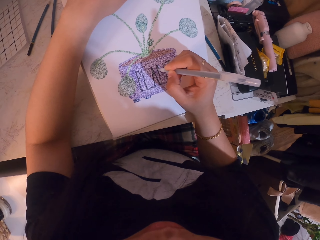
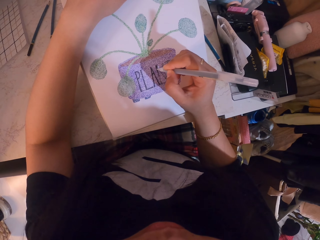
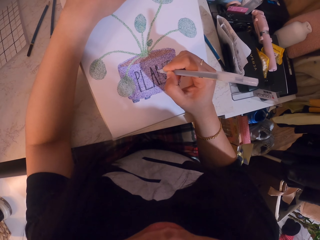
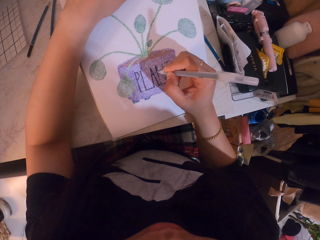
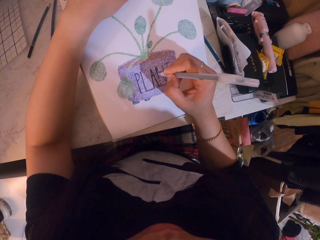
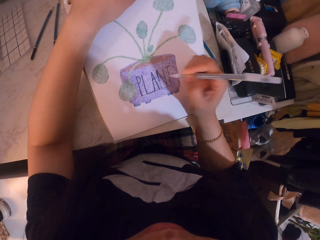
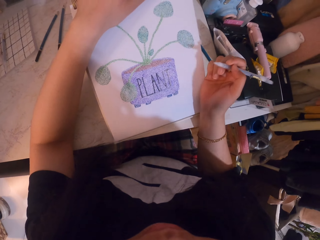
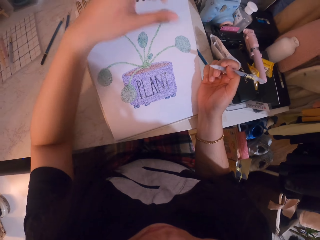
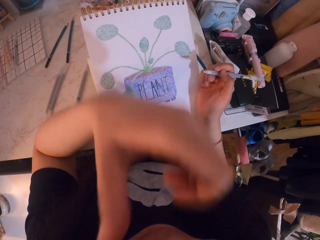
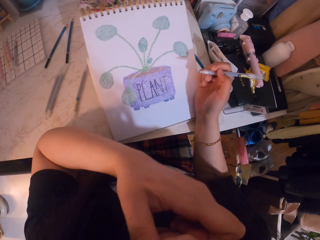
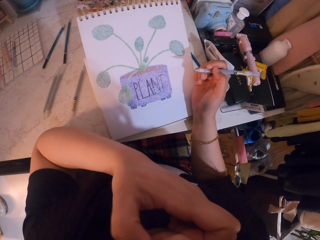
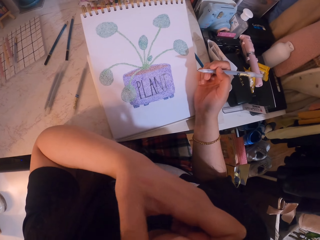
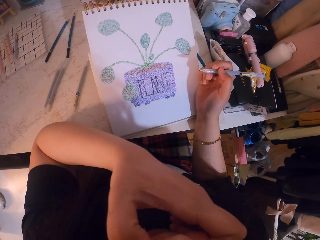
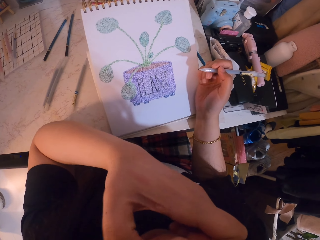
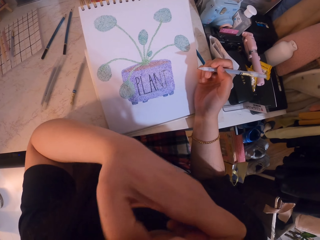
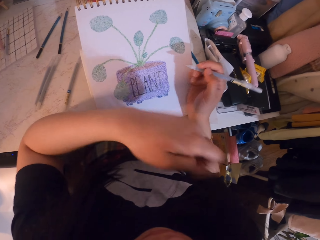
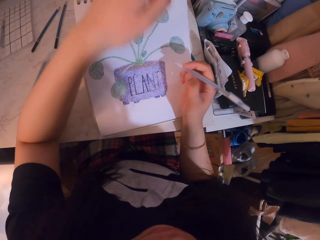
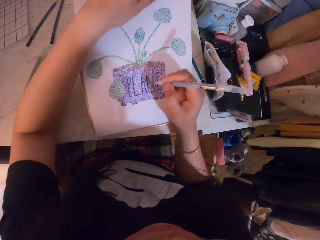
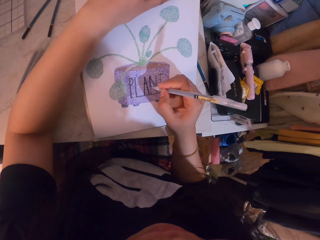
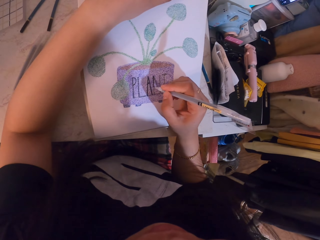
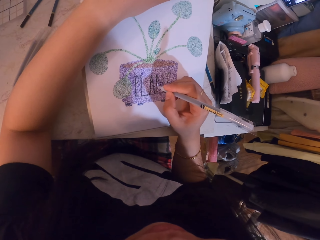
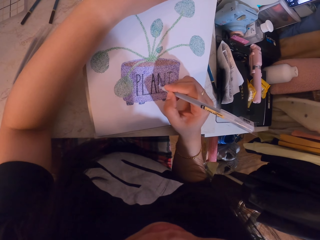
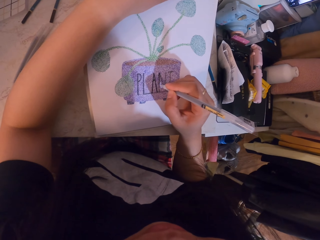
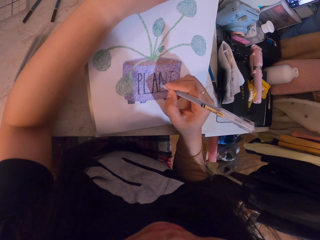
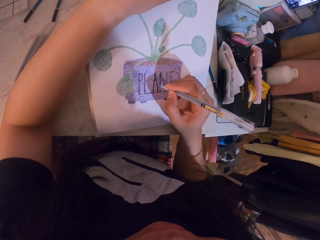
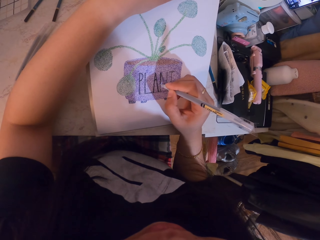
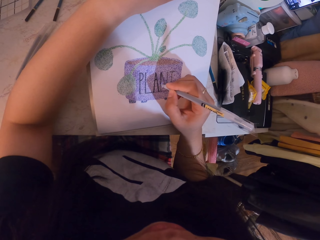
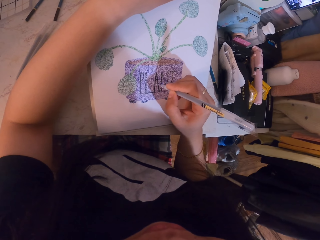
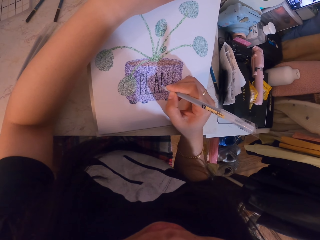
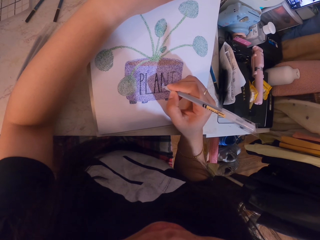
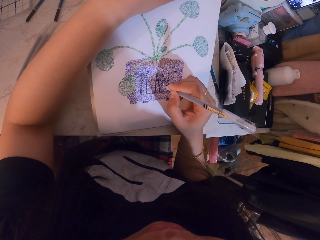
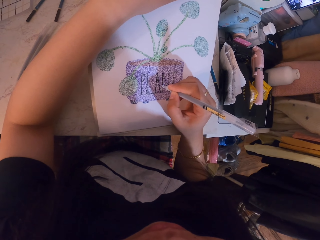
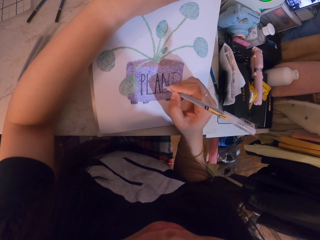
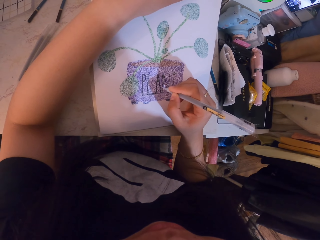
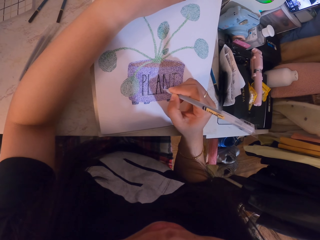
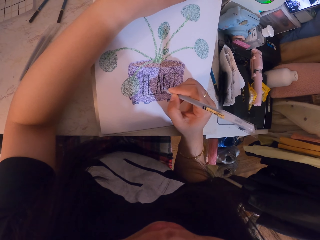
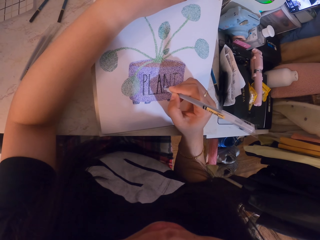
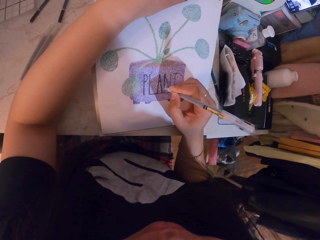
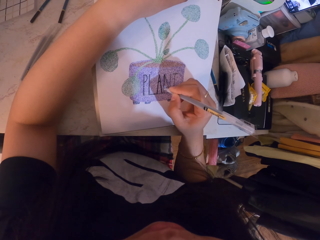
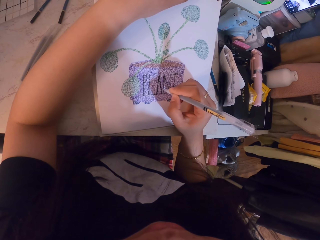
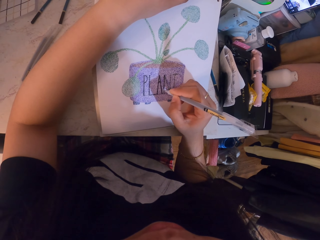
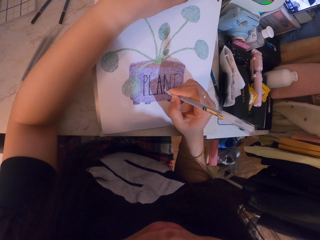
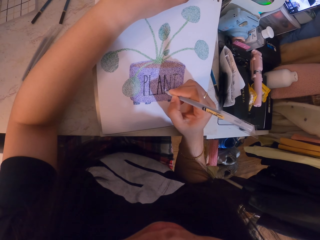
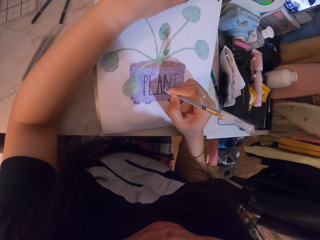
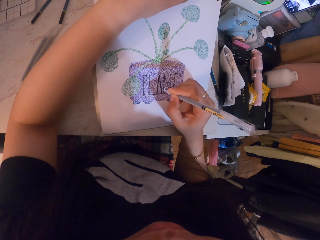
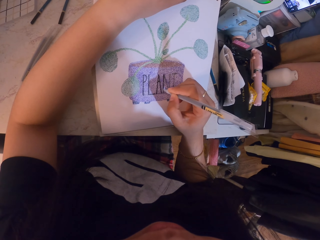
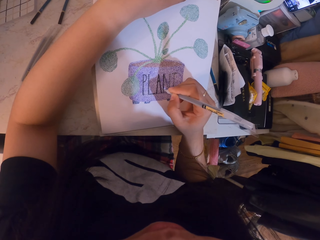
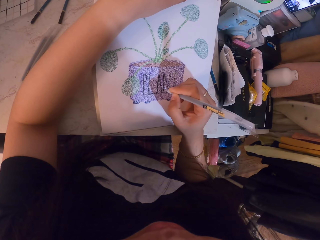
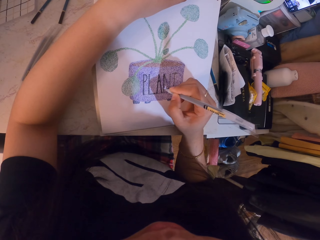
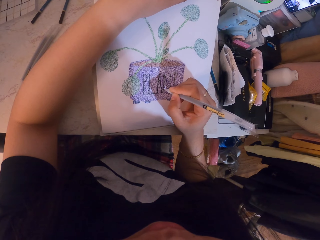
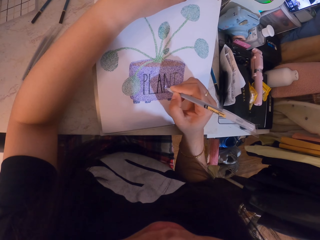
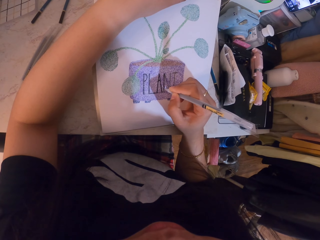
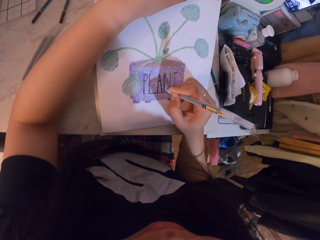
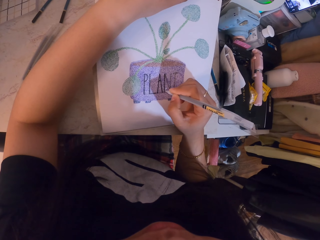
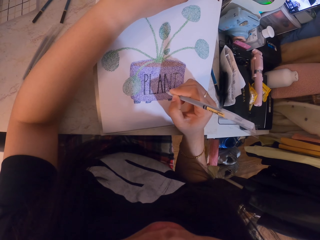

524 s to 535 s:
The camera wearer scratches part of her body. She wipes the face. She paints the sketch with the pen.

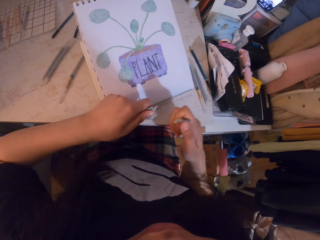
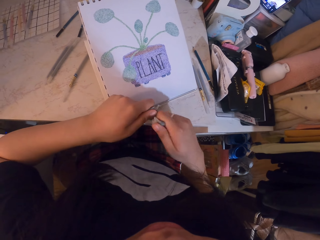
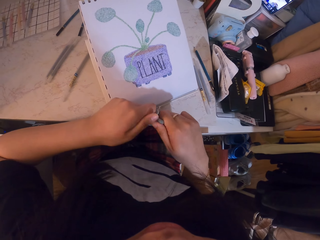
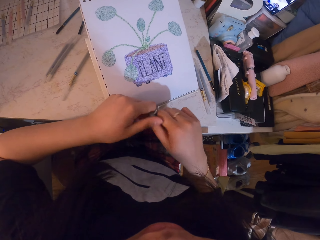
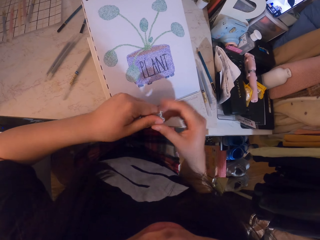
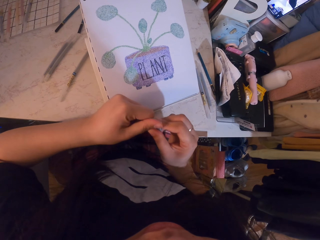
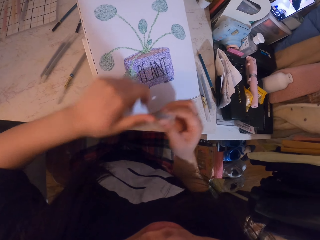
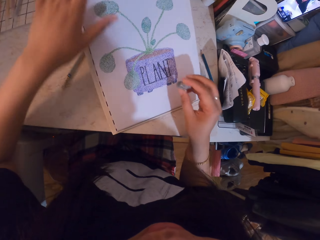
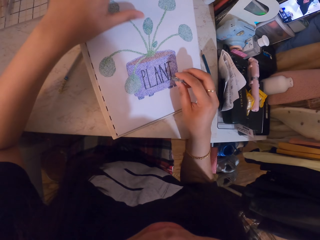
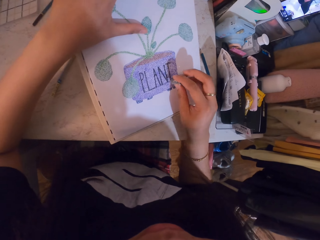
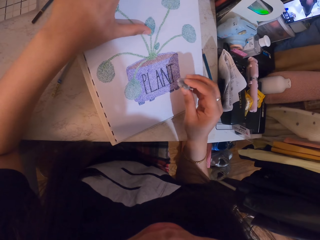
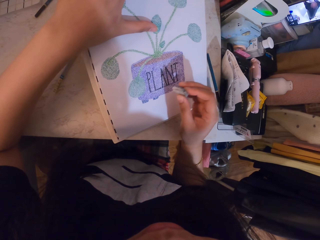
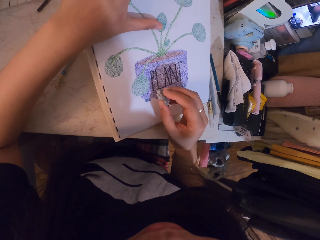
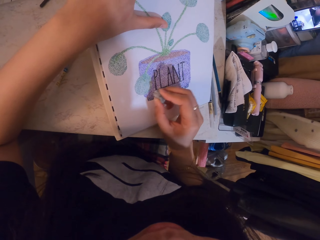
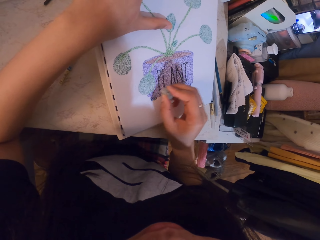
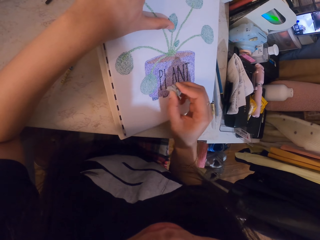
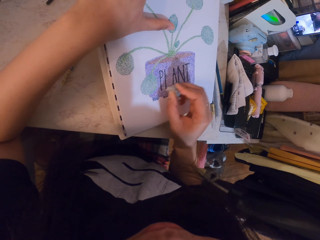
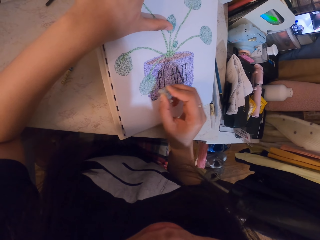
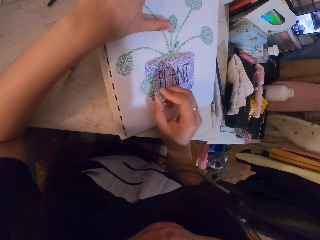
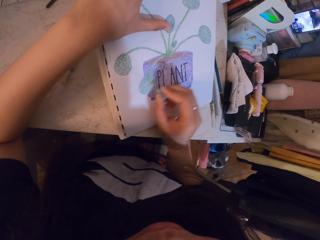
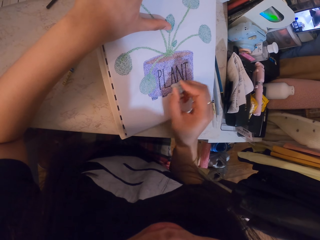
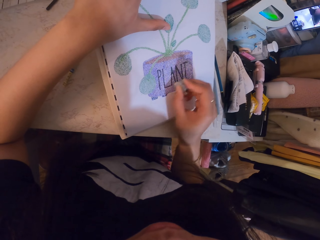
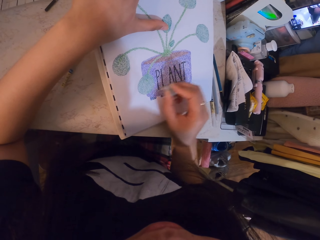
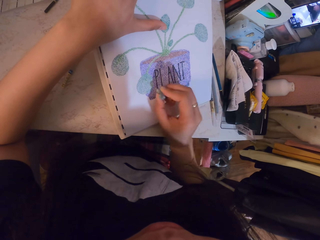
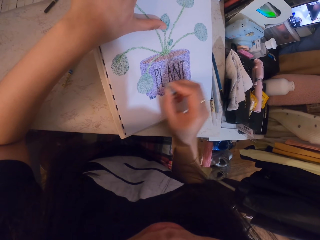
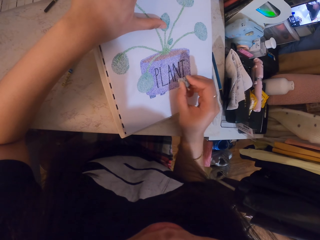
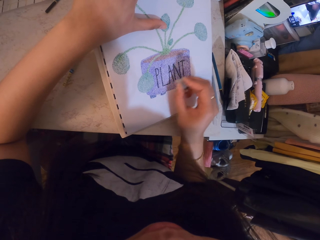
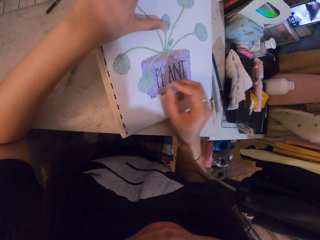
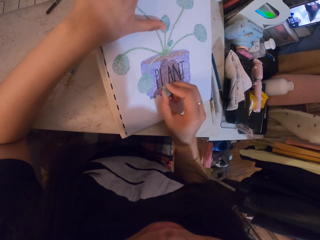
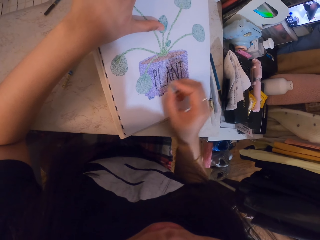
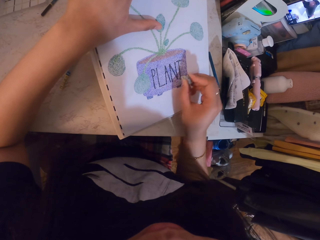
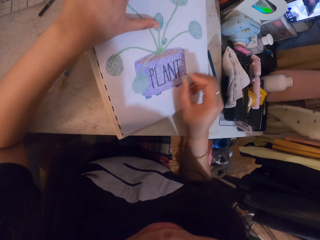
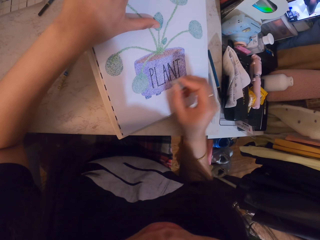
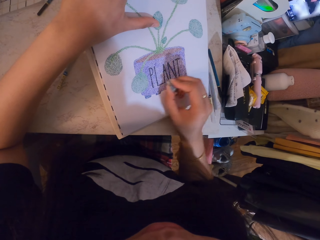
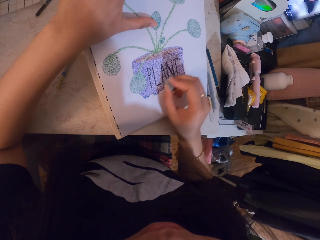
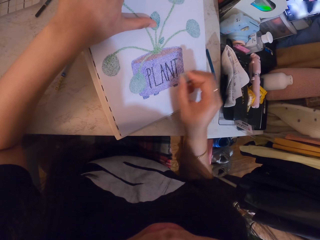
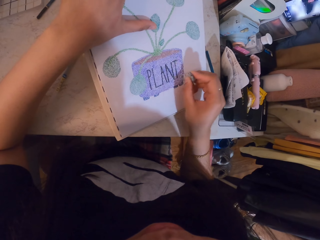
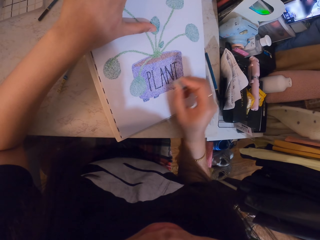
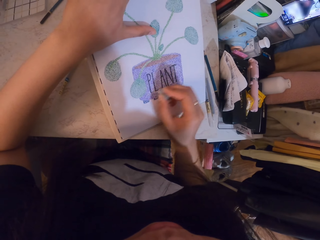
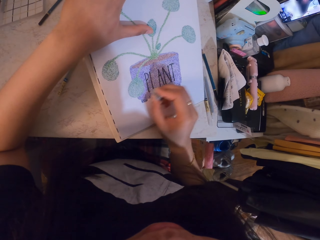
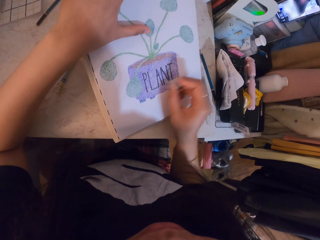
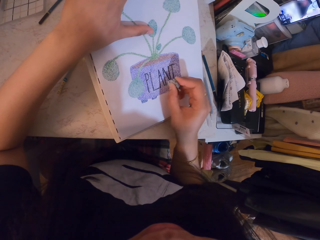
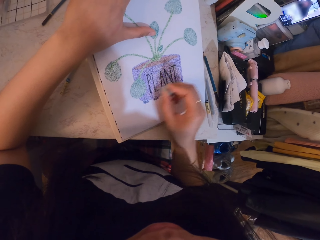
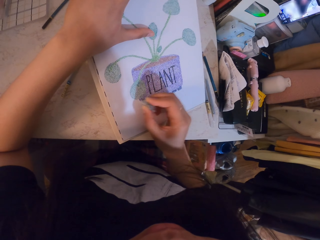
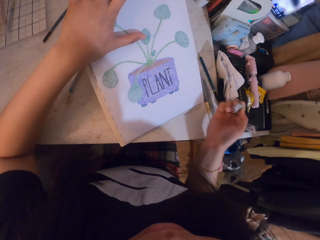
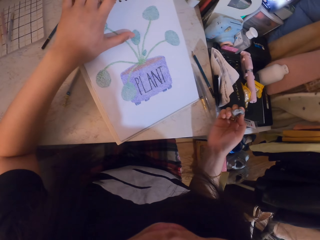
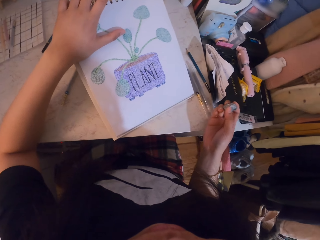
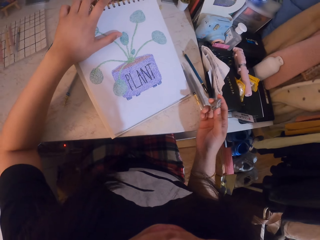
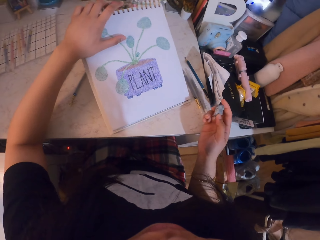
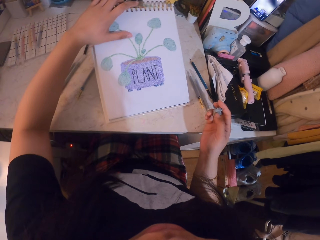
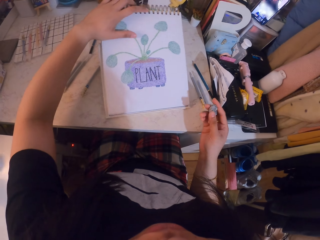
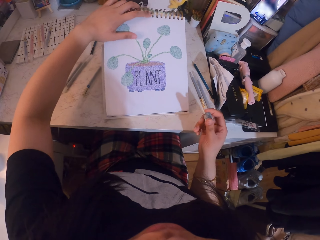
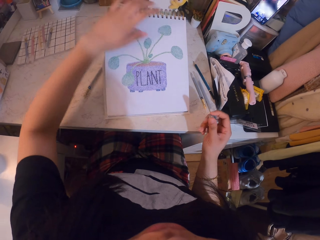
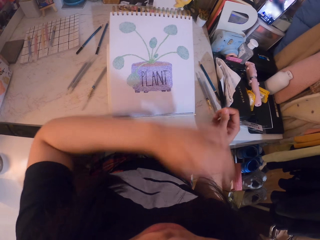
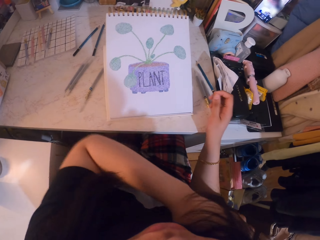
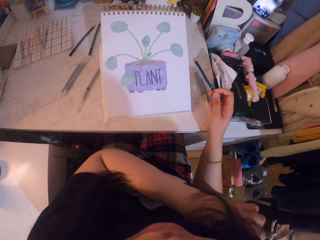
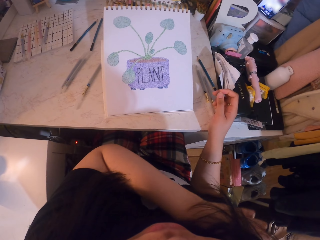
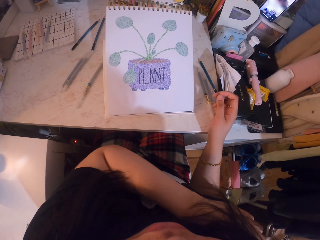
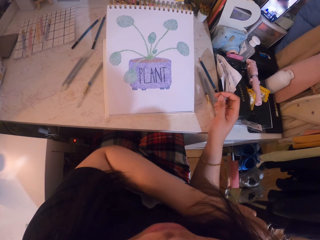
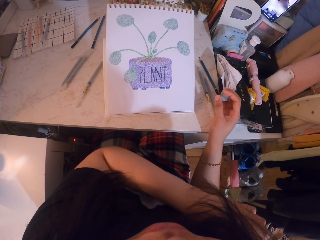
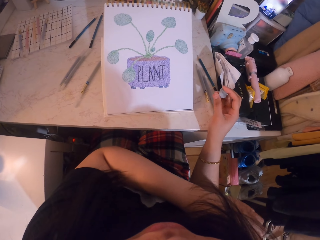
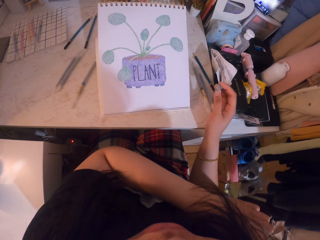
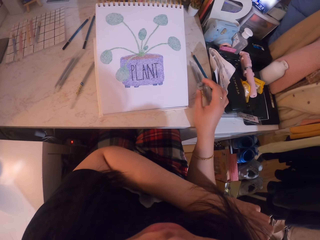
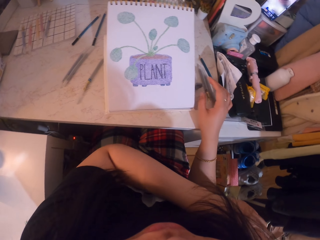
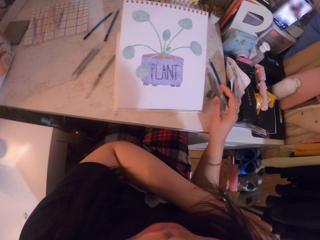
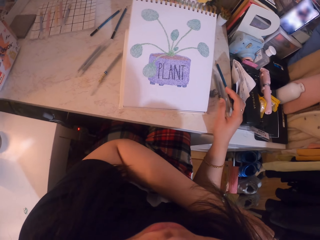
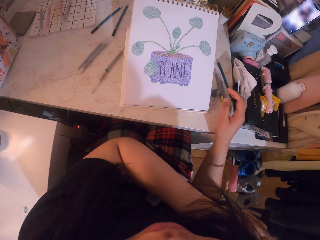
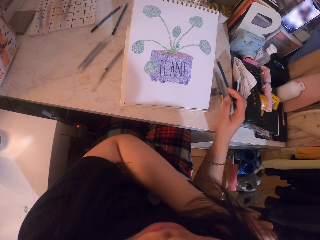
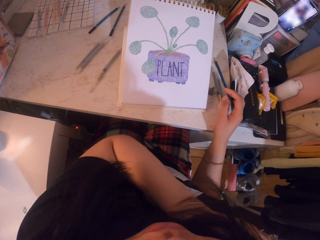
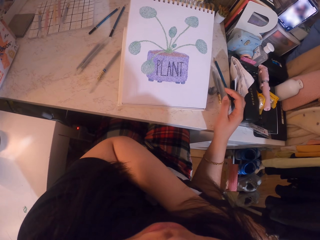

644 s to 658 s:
The camera wearer rubs the image with a rubber. She adjusts the book. She touches part of her body and scrubs the hand. She drops the rubber.
